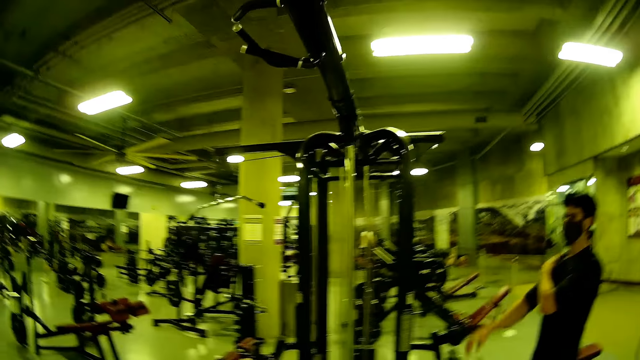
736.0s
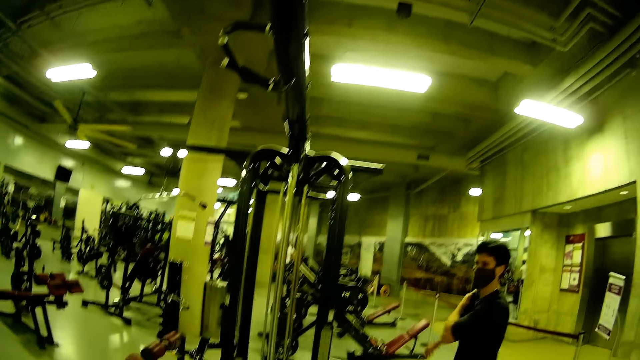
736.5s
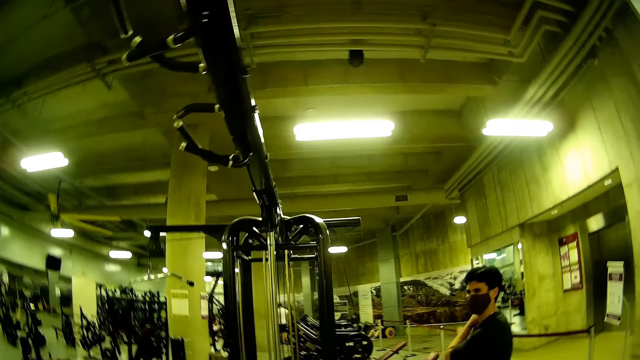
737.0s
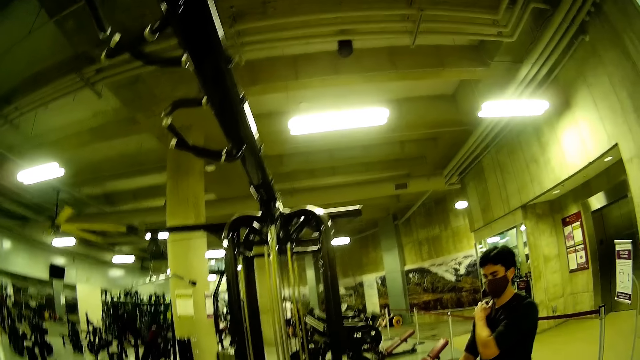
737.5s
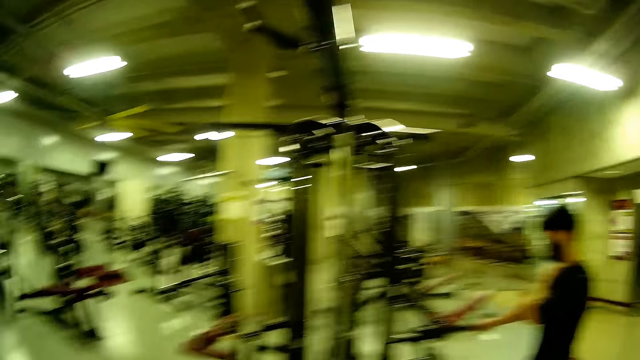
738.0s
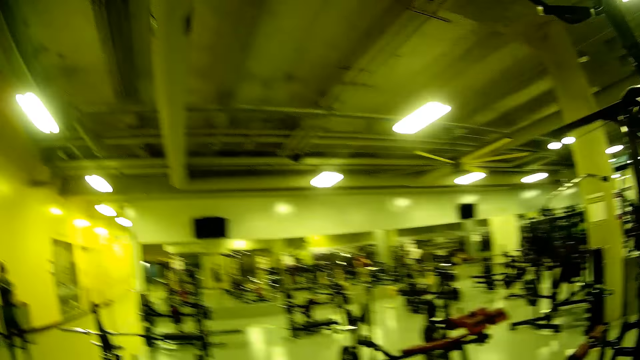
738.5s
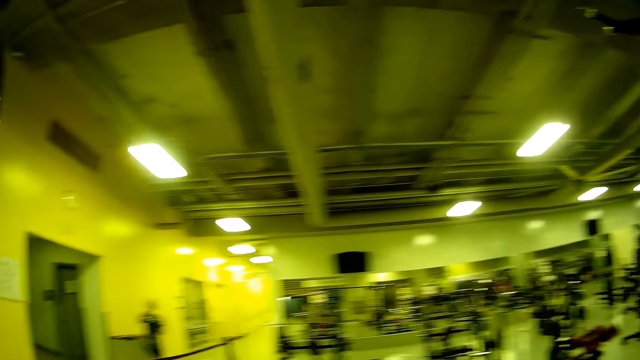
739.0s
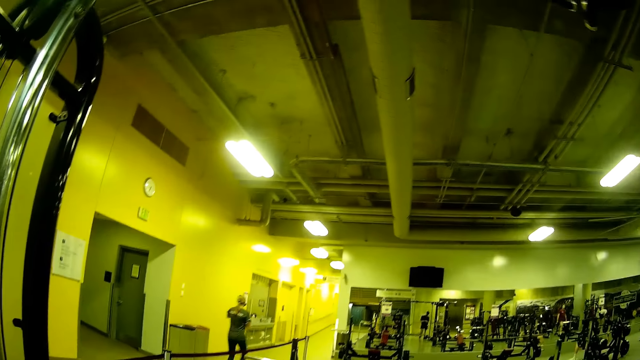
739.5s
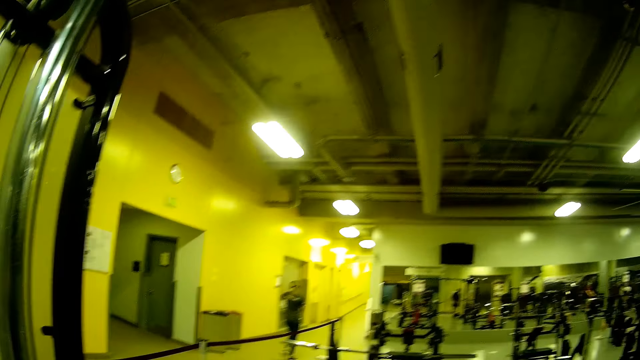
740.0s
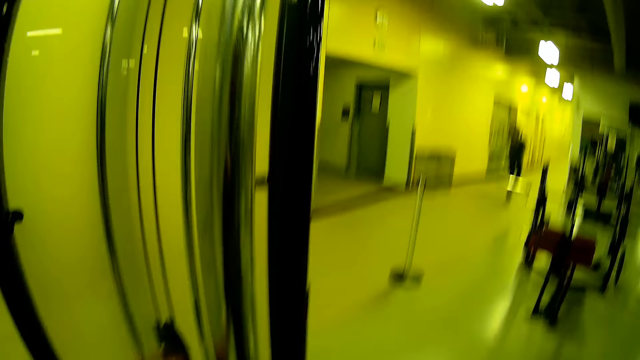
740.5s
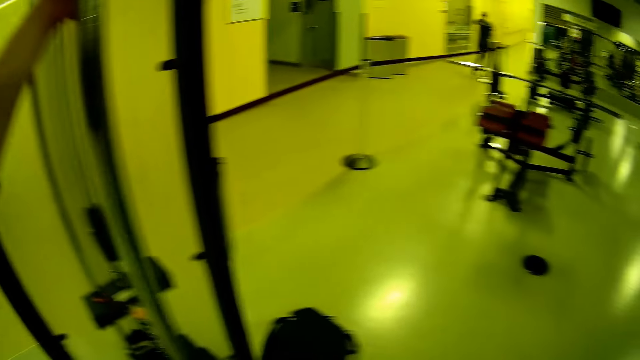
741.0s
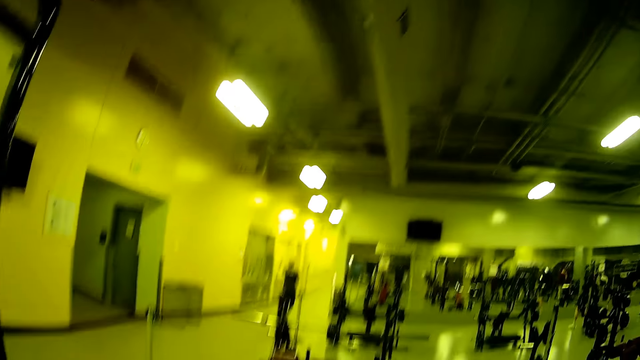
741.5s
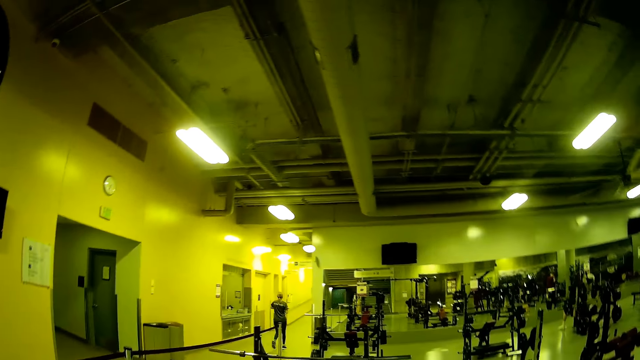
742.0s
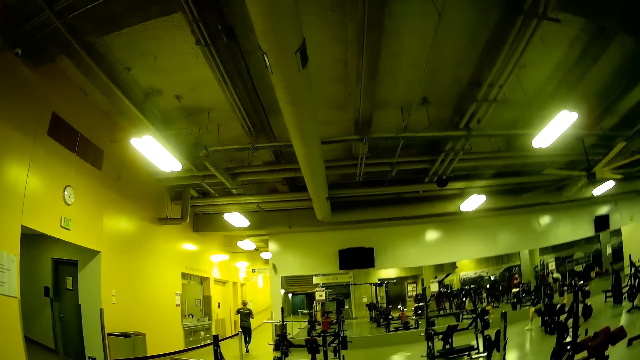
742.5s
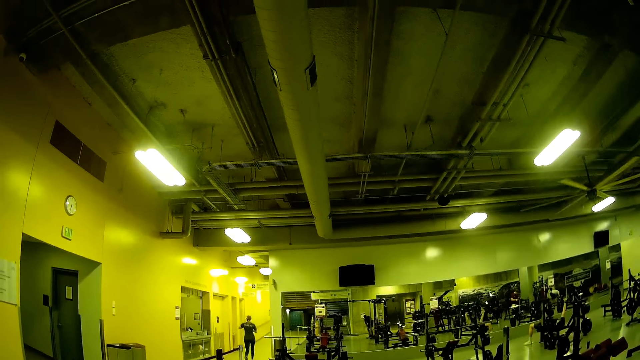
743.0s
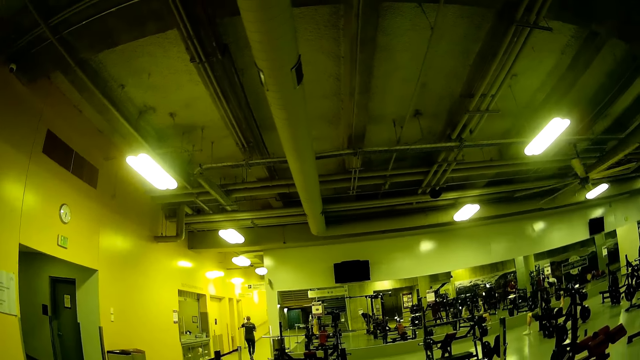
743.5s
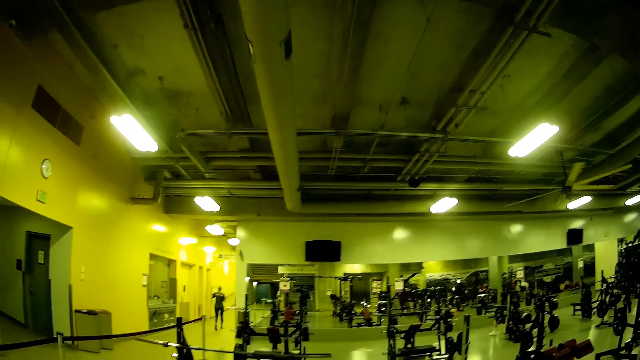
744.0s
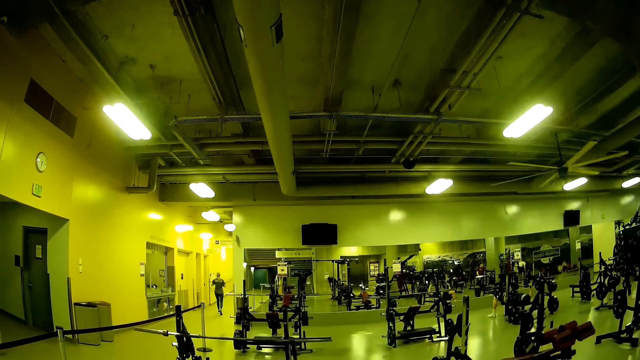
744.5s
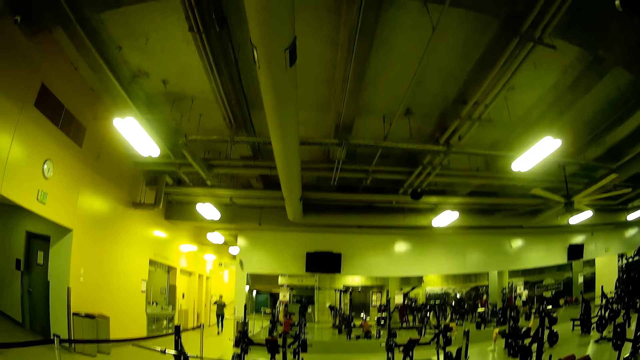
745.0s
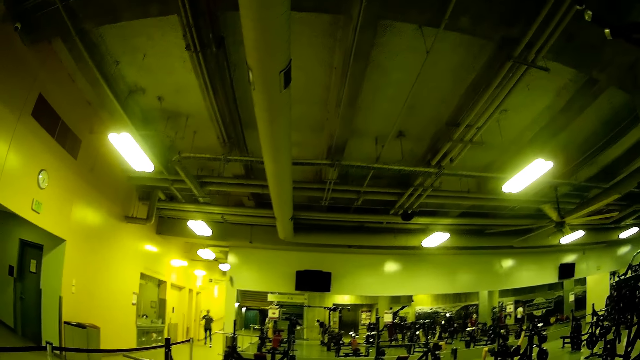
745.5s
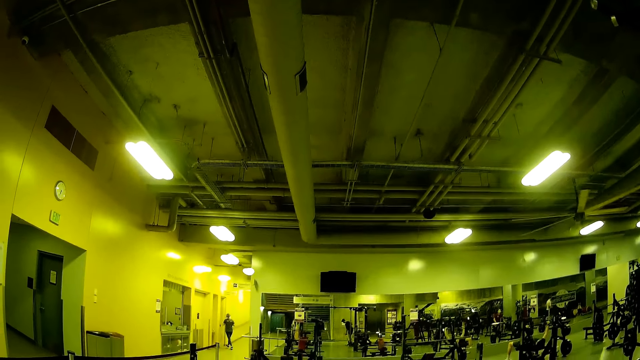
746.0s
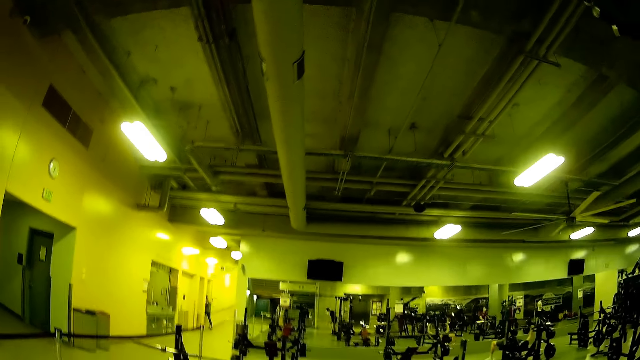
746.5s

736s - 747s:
Someone sways the hand. The camera wearer holds the fit functional trainer with his left hand. He moves the hand on the bar.

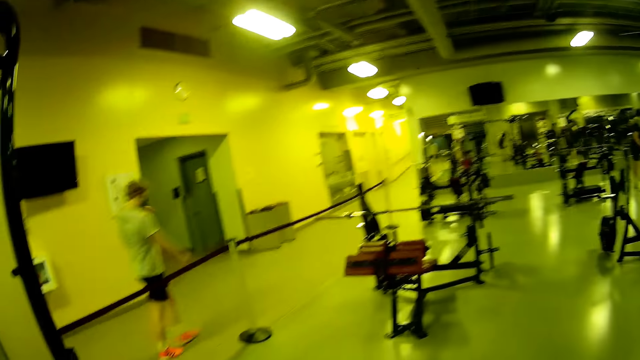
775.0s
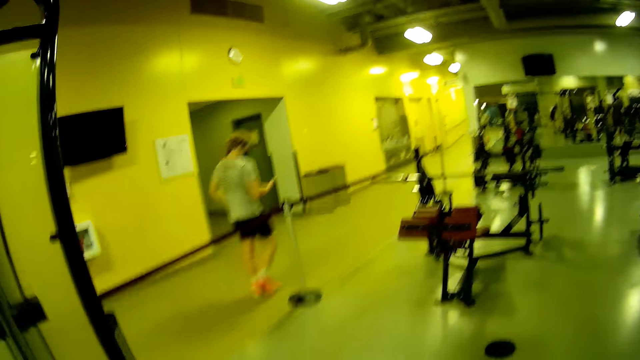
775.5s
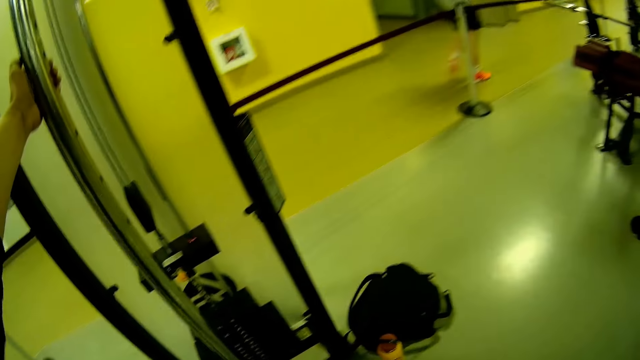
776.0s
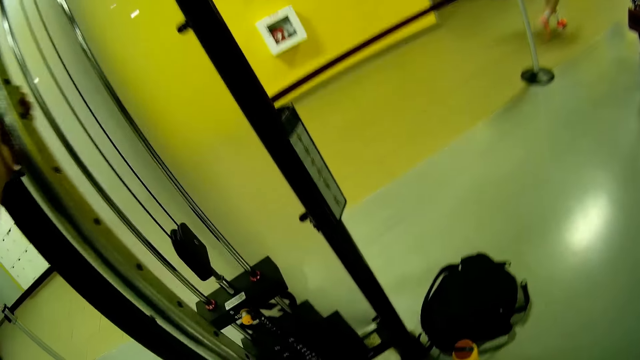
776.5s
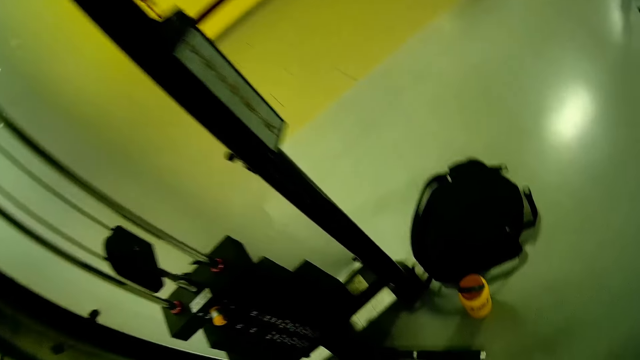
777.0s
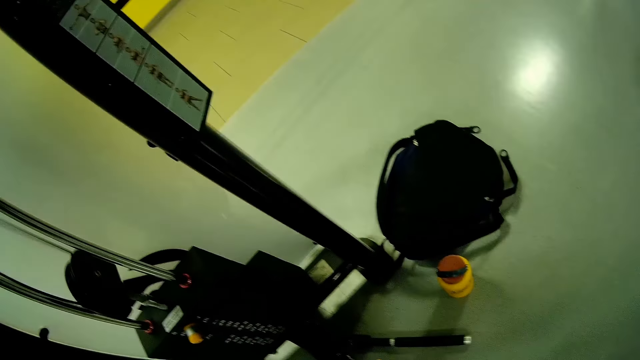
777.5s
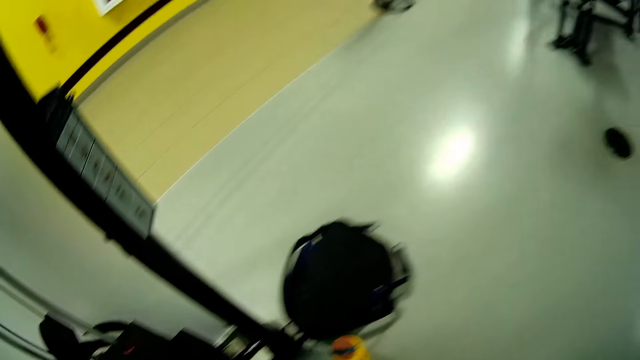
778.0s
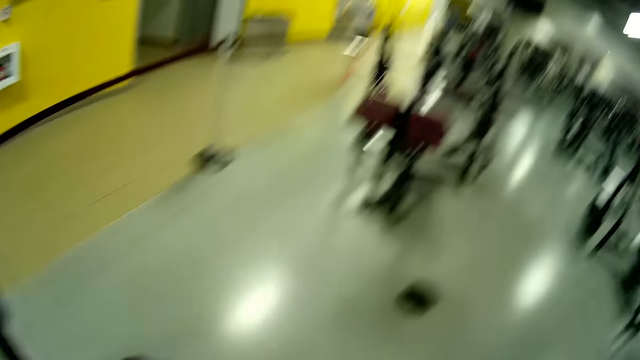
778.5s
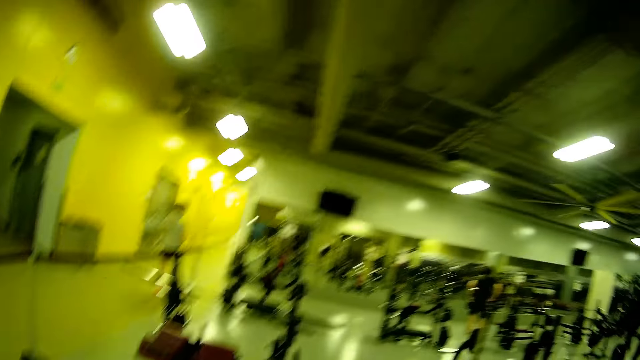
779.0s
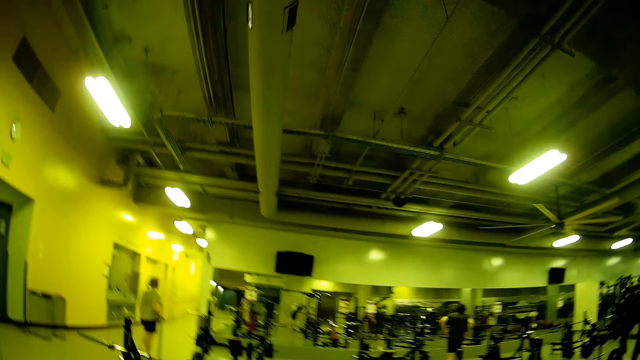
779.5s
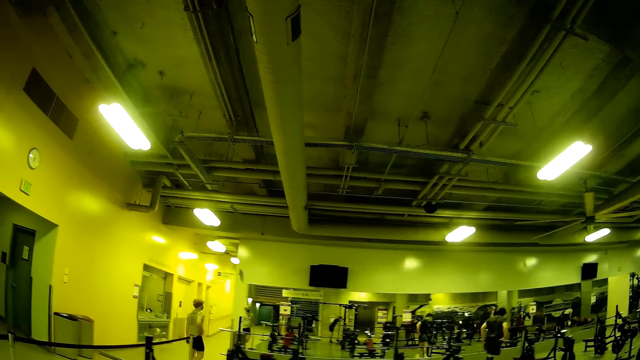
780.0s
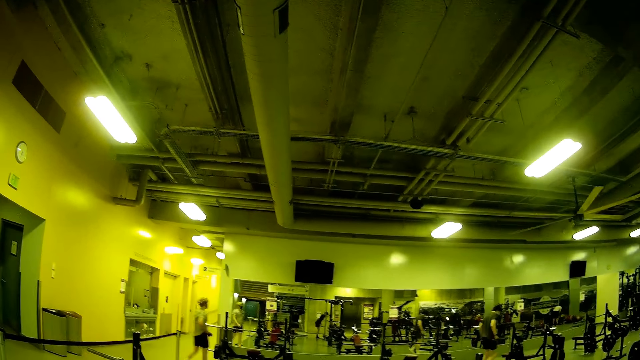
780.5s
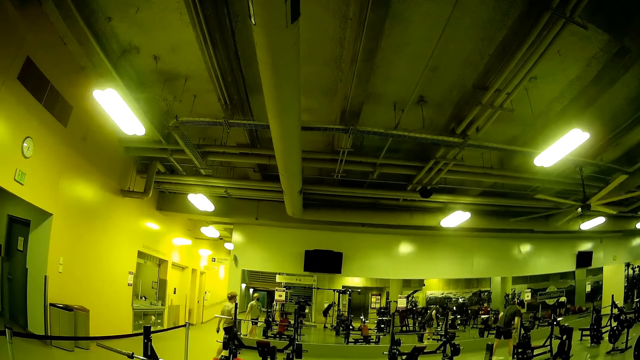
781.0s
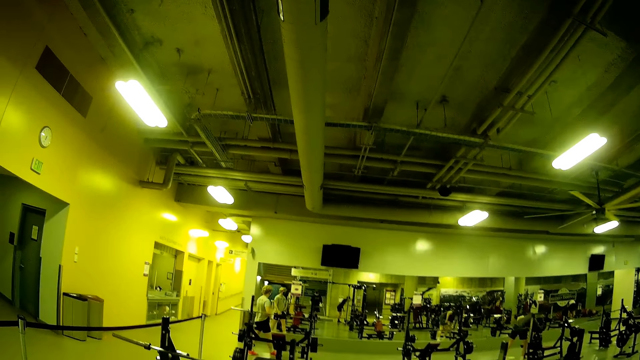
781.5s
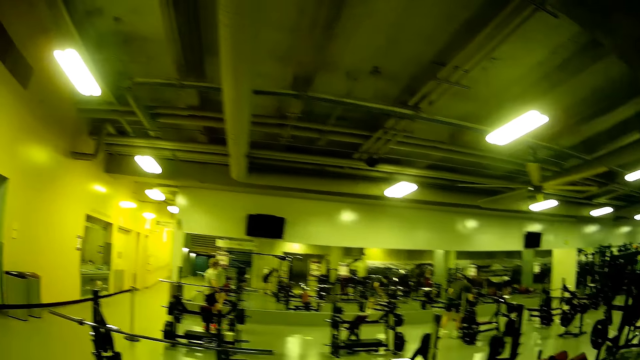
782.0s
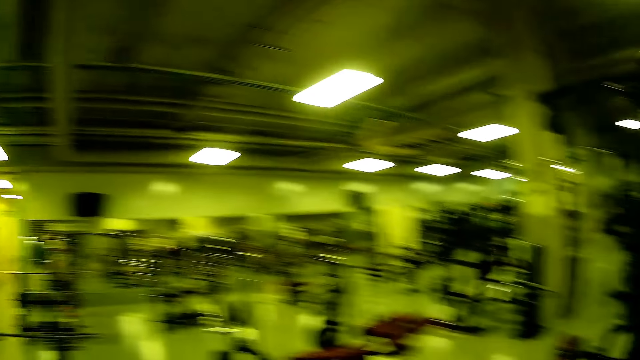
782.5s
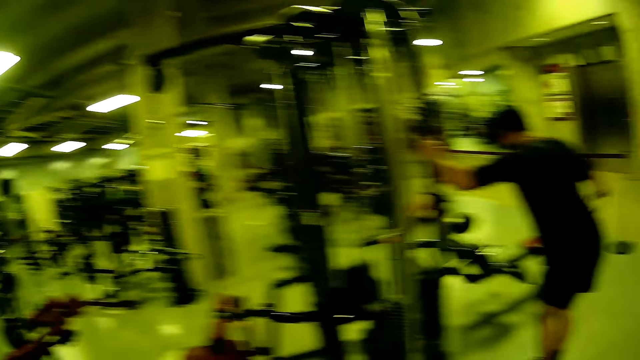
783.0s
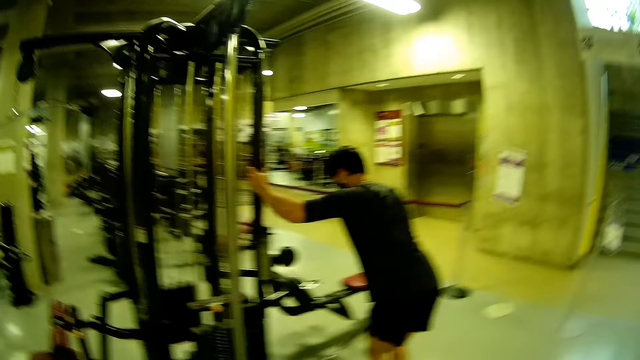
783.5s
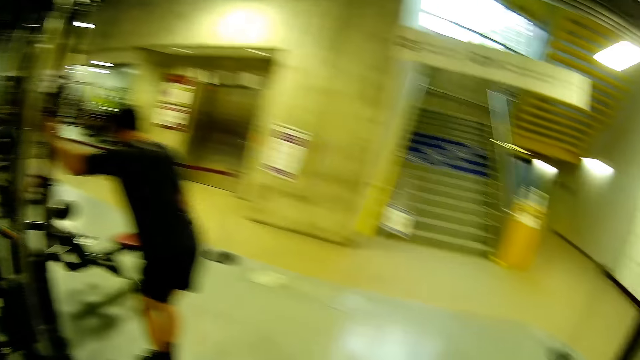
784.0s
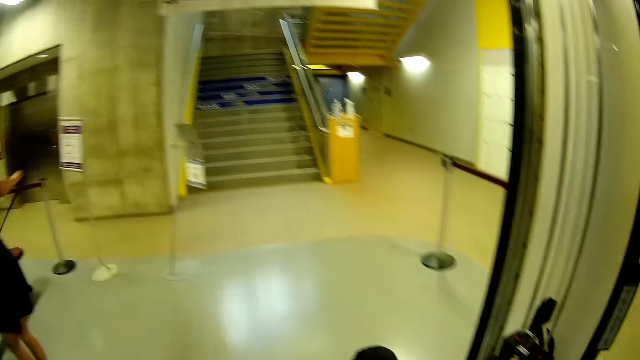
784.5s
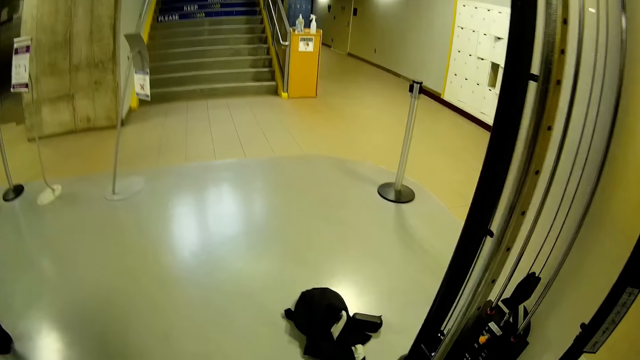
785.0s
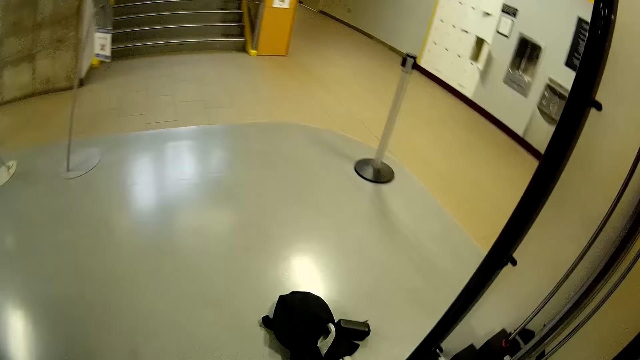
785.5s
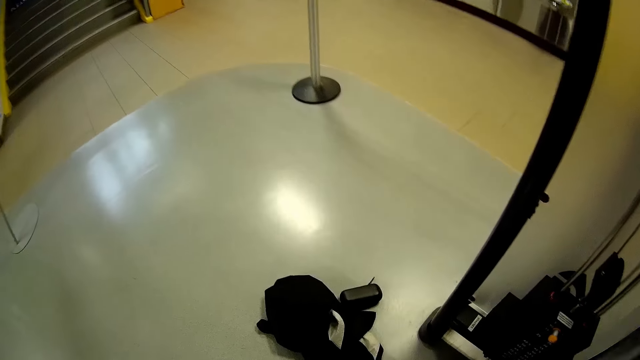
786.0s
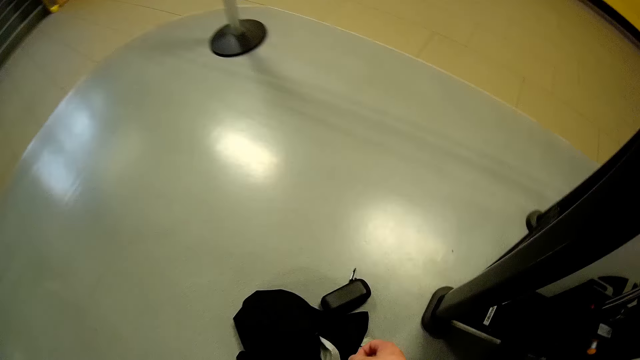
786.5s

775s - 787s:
The camera wearer lowers a bar down. The man holds the fit functional trainer with his left hand and pulls the rope of the fit functional trainer with his right hand. The man swings the hand.
